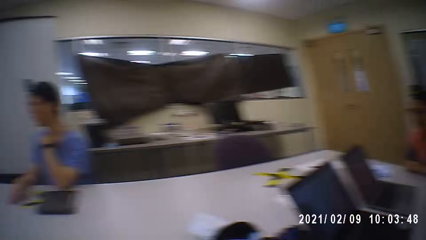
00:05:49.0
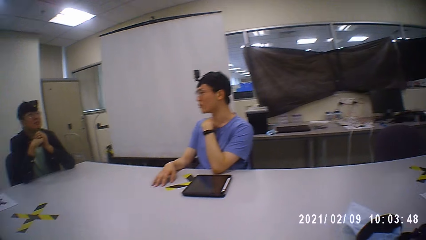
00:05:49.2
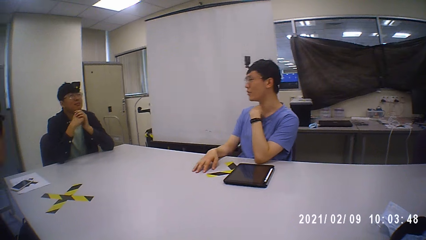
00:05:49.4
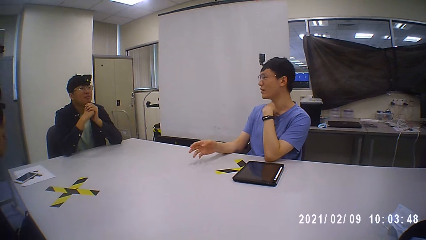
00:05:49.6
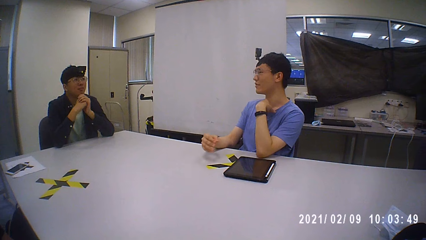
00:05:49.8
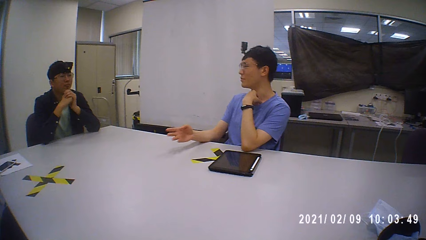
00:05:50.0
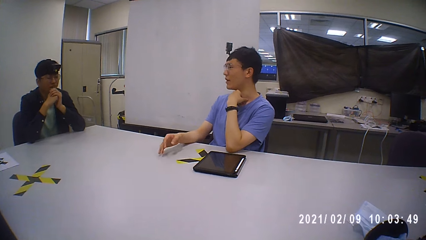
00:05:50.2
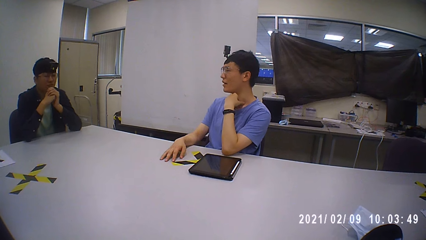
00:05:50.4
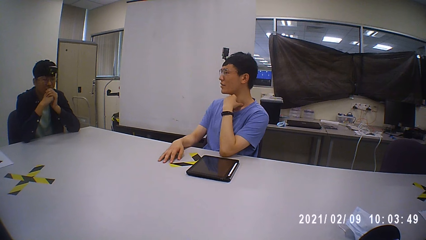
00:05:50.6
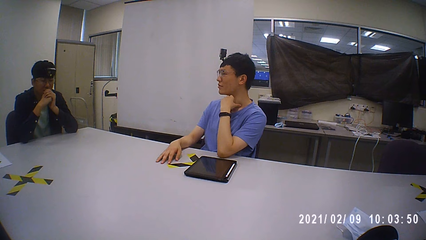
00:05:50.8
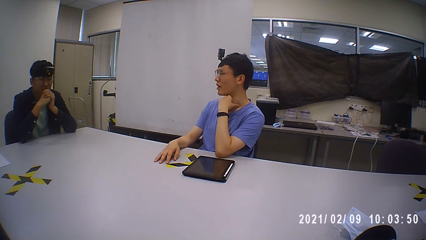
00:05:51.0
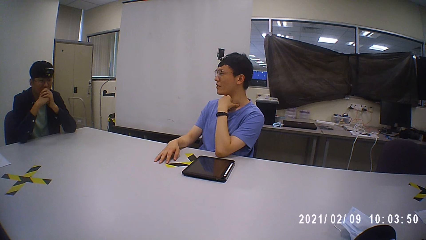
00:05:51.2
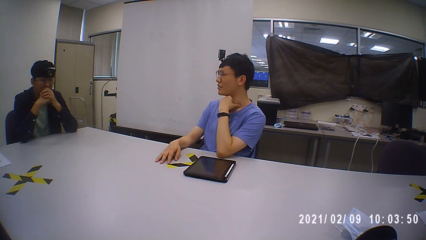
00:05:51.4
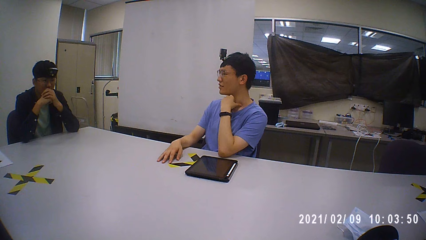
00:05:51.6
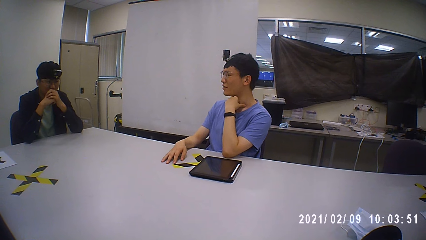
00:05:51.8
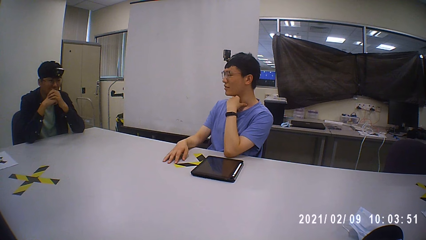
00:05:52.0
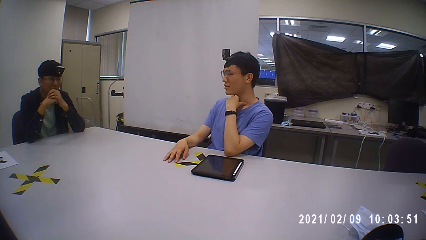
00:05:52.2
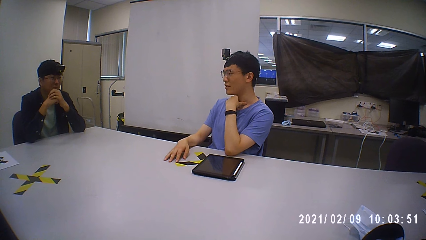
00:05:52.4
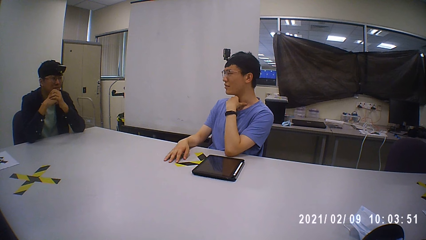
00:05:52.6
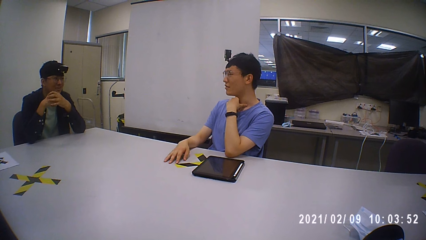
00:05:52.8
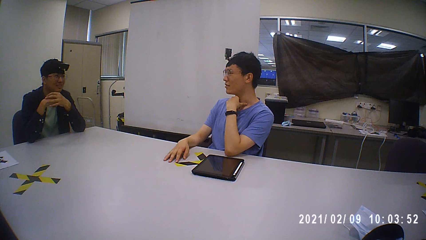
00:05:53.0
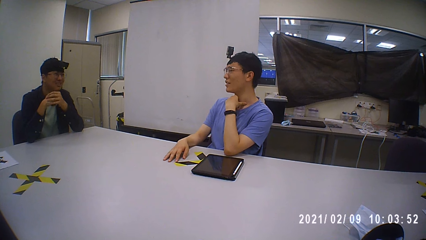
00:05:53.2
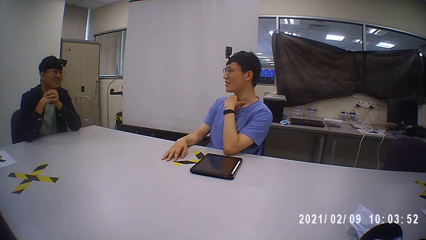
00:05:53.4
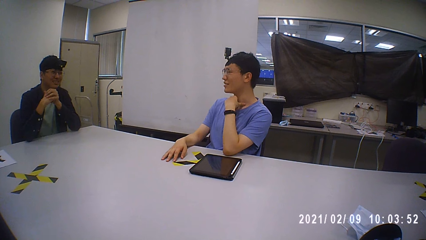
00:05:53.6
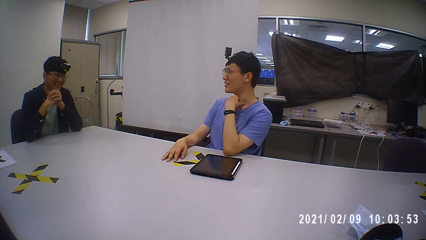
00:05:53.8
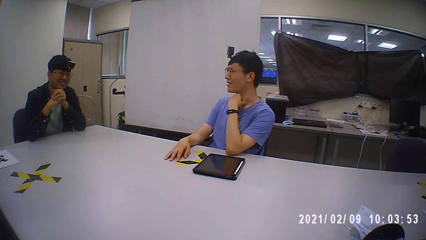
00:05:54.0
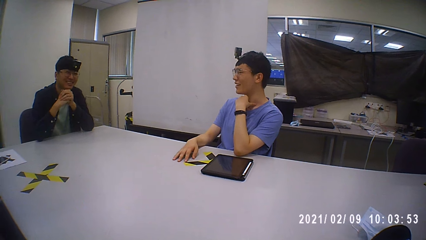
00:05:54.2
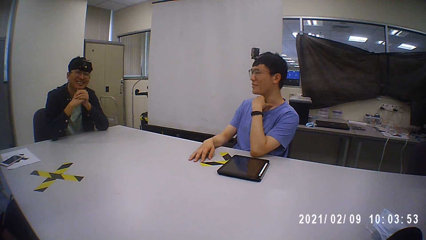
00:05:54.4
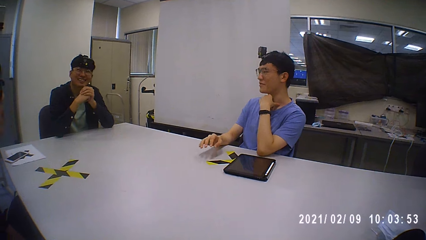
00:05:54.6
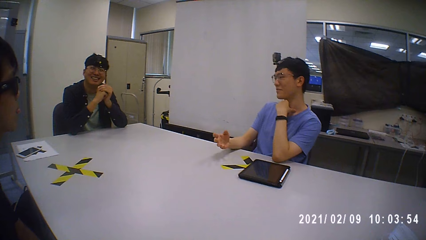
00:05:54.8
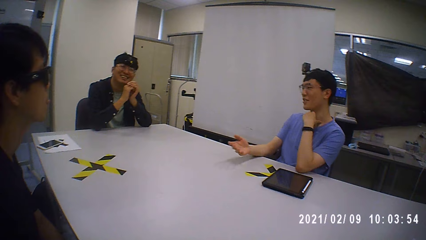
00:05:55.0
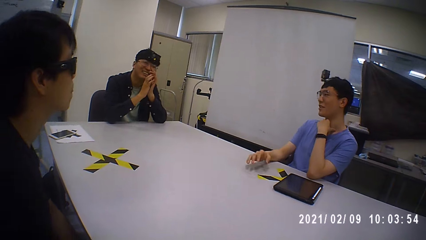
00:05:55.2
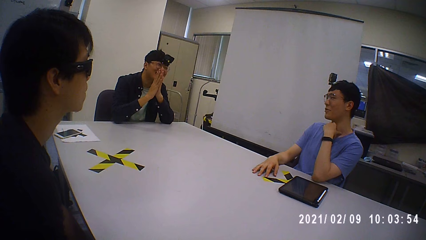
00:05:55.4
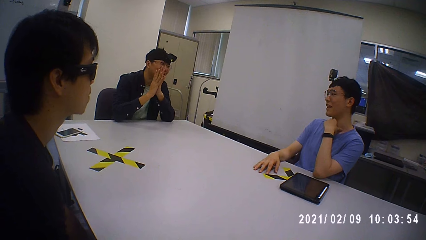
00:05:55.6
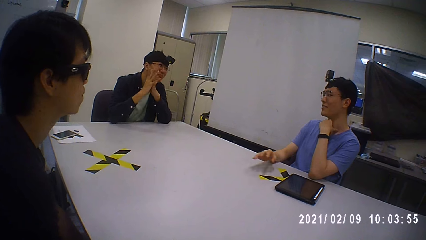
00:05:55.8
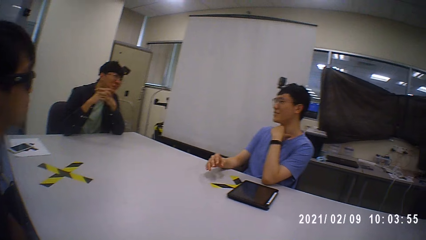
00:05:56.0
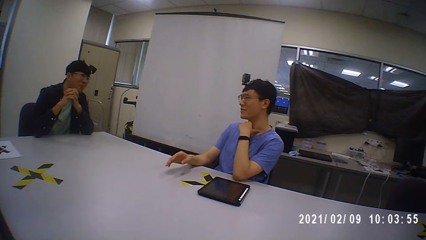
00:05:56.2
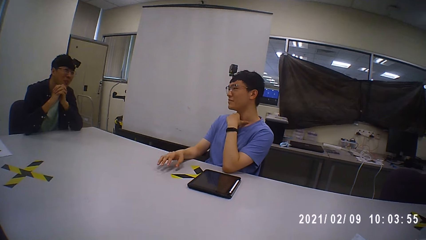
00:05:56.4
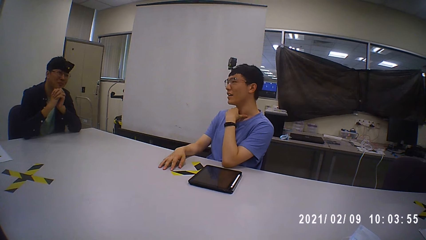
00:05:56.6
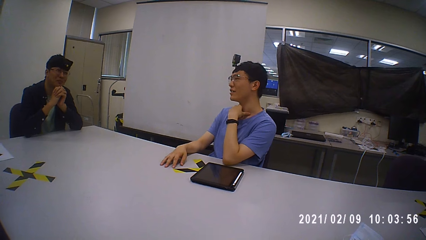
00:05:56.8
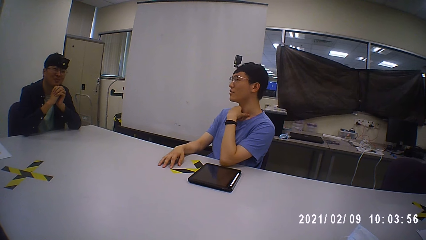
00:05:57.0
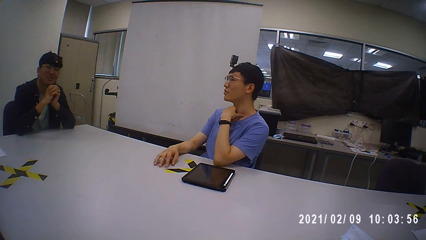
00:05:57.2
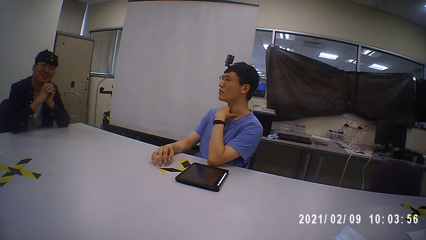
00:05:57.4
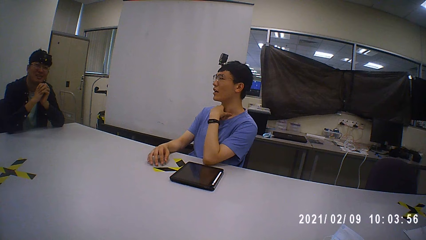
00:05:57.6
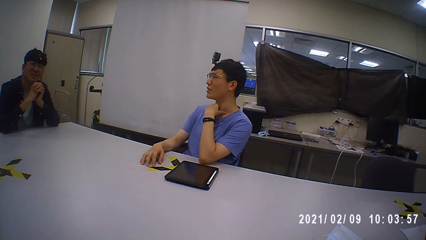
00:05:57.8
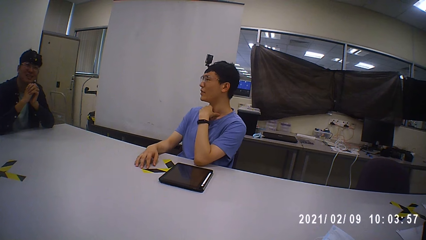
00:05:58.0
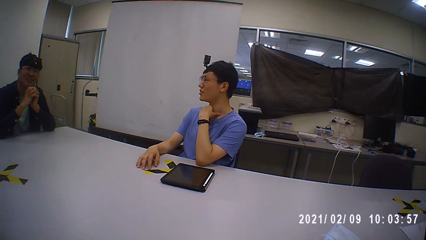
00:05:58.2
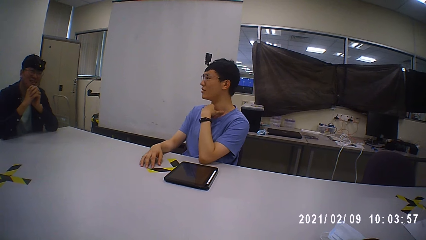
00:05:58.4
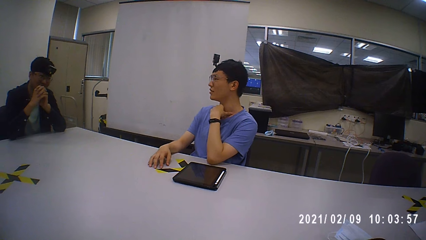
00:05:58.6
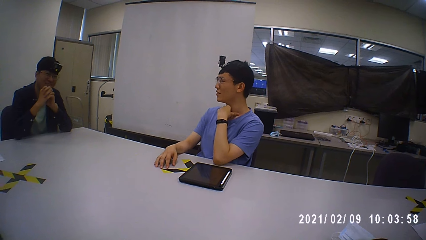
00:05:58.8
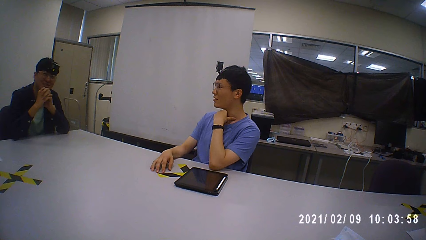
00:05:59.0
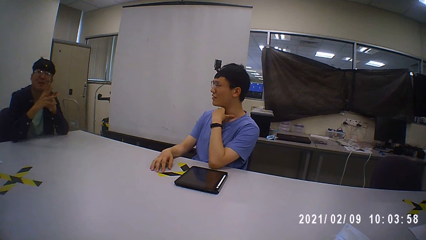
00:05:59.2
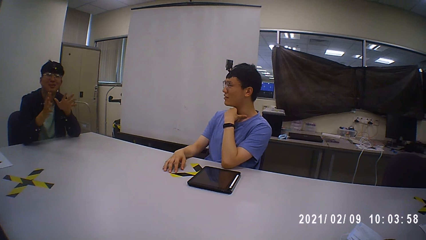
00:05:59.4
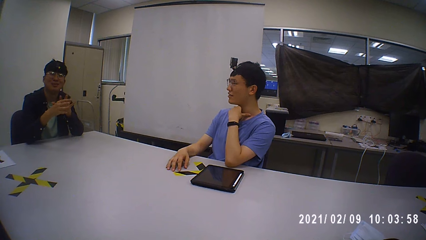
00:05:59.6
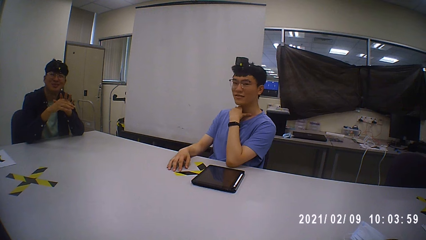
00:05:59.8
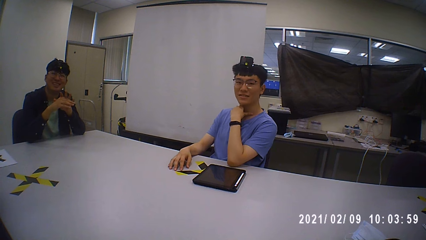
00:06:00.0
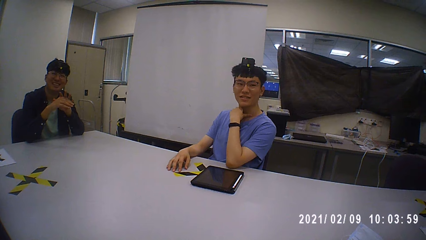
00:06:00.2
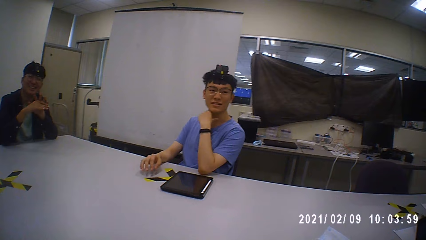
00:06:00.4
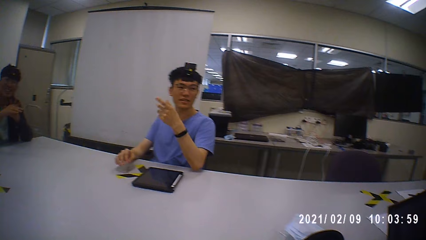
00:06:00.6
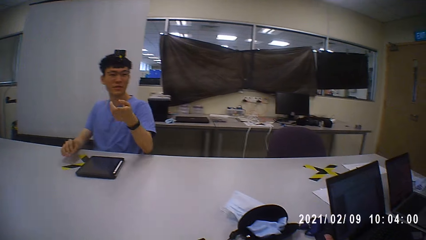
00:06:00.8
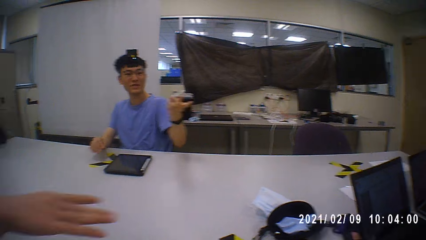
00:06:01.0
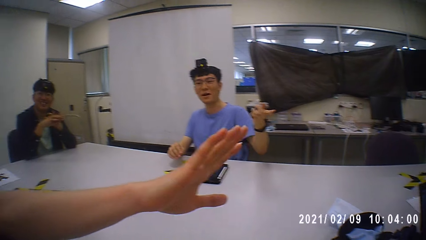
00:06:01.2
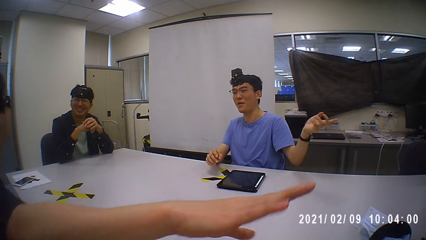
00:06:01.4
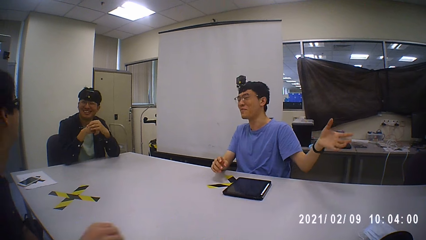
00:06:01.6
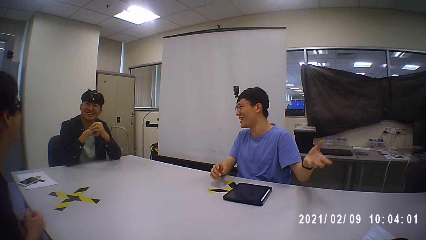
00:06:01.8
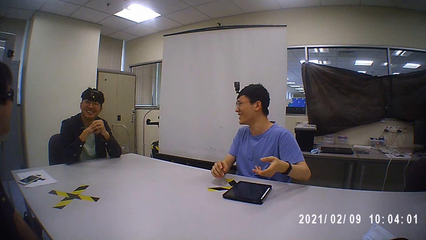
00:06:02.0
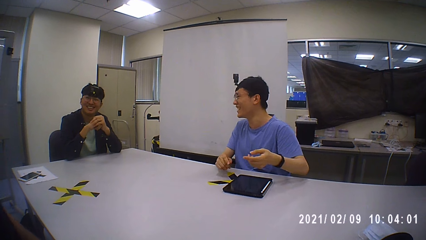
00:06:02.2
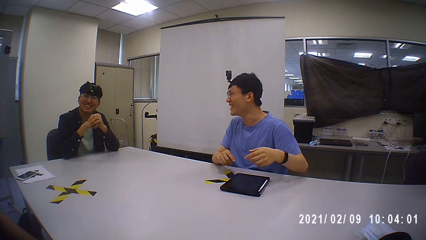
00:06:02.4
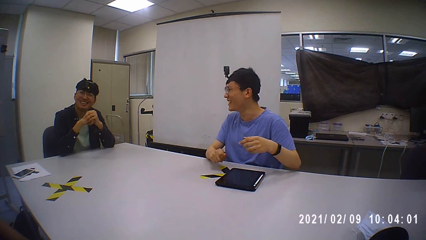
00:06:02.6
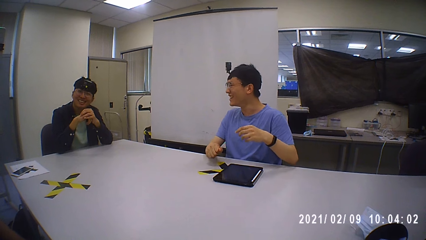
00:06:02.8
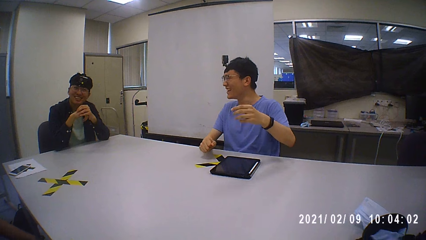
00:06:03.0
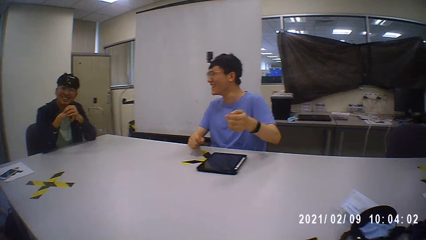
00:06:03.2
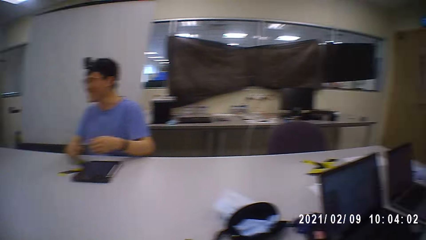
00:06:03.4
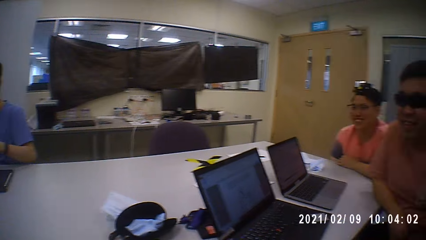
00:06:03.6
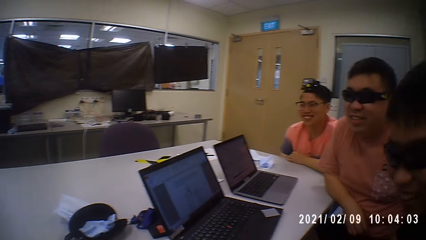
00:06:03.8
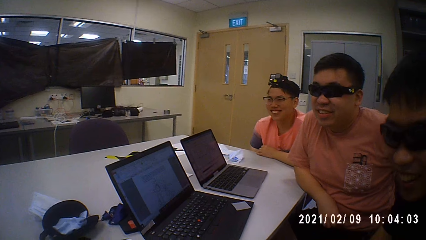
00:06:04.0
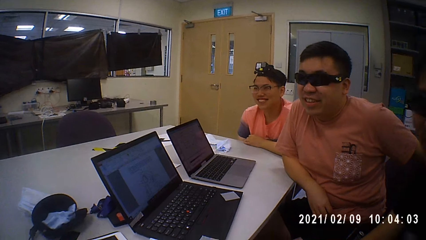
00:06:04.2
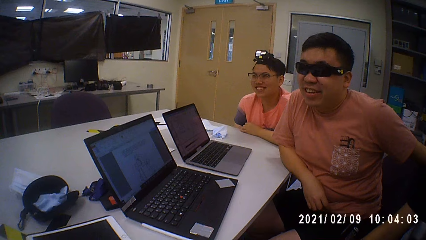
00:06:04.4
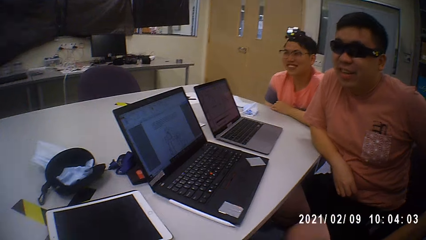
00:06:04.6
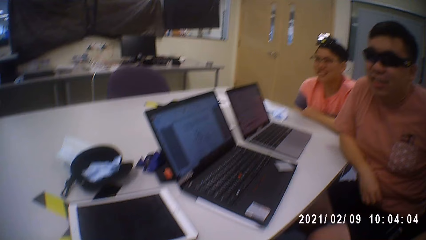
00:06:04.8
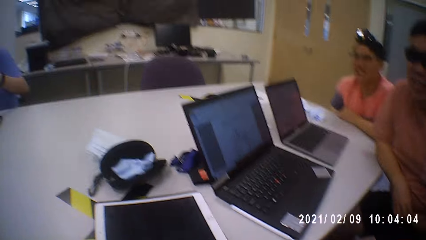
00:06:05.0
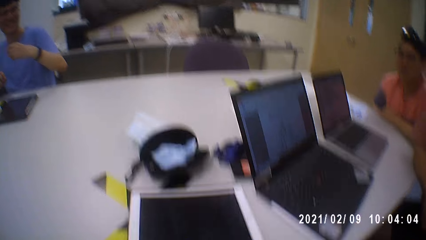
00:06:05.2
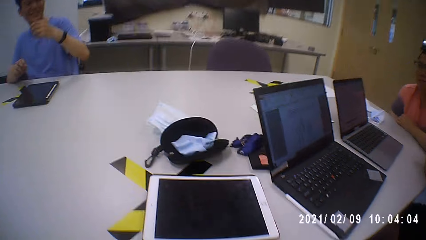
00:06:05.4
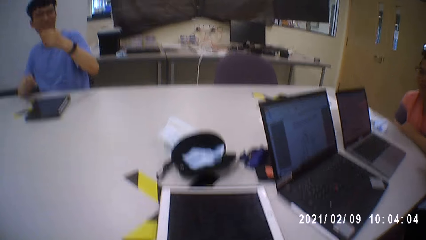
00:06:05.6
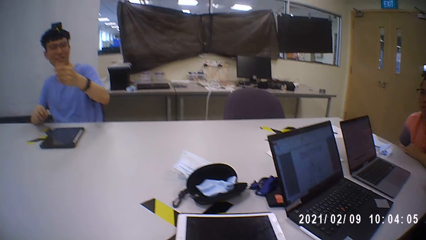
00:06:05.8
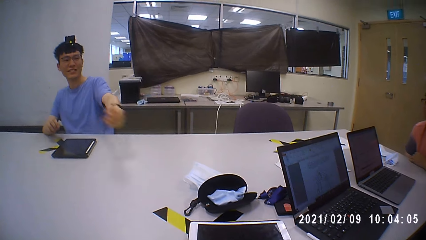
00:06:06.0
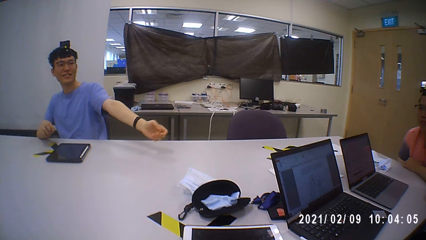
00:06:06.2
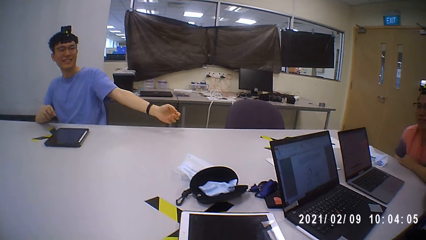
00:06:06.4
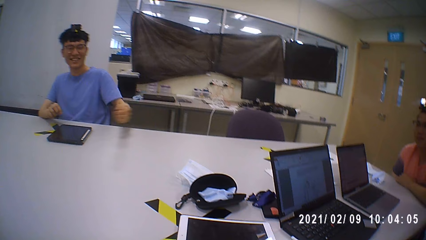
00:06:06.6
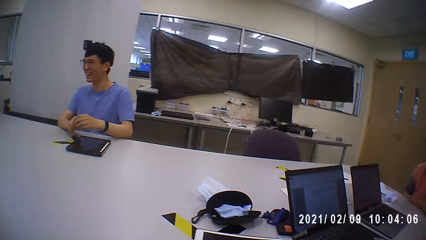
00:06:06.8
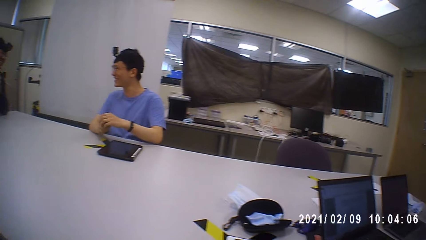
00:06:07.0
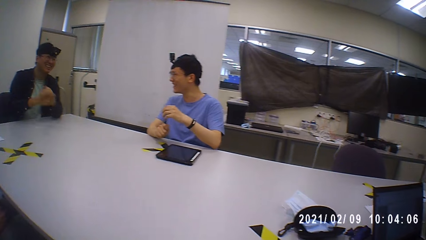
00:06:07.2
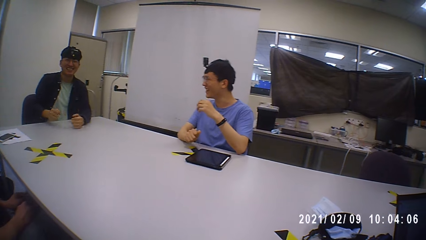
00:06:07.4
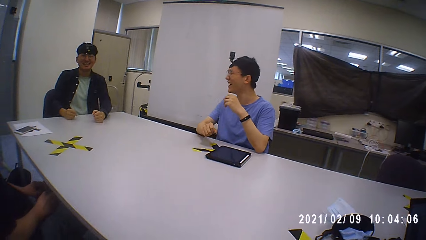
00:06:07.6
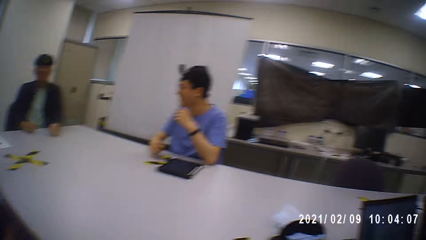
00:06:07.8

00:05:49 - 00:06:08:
A man nods his head. The man interacts with the camera wearer and the group of people.
